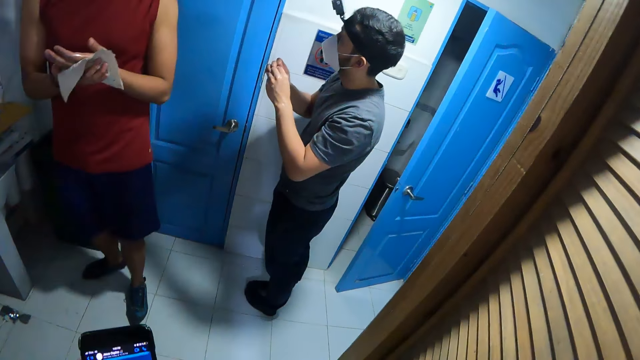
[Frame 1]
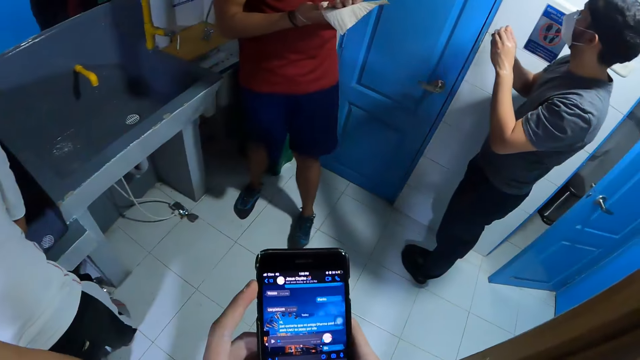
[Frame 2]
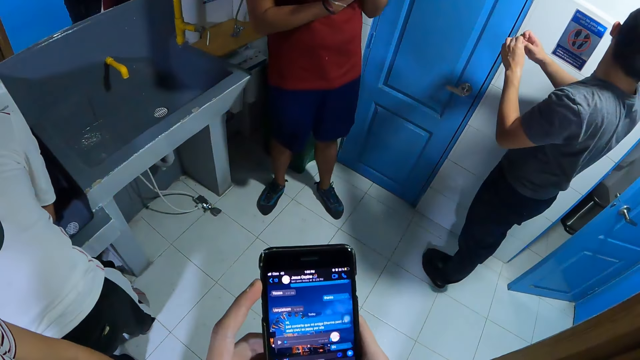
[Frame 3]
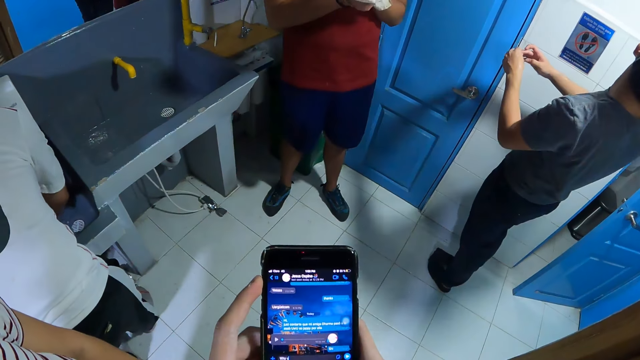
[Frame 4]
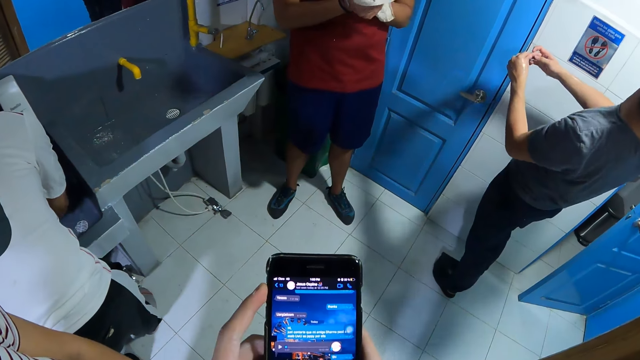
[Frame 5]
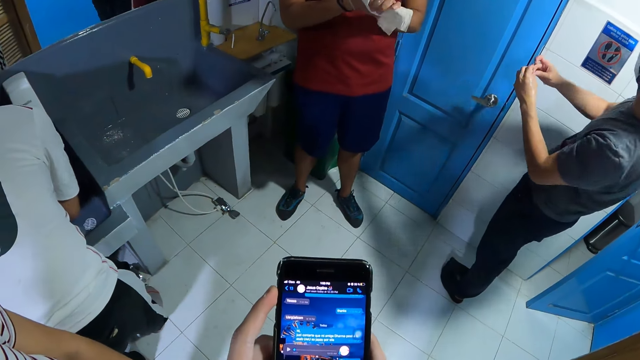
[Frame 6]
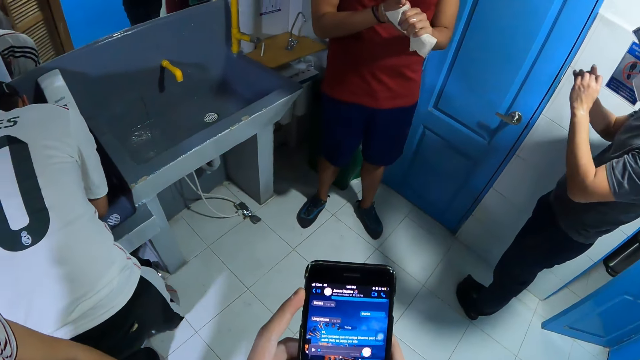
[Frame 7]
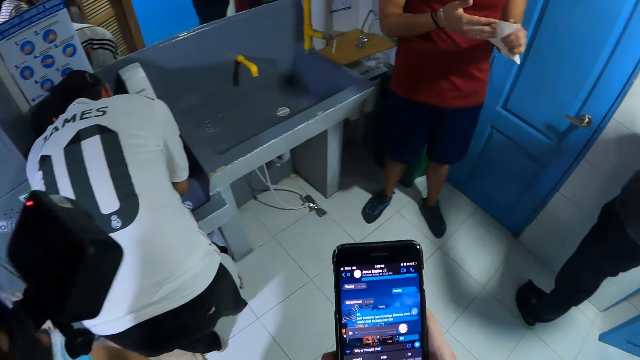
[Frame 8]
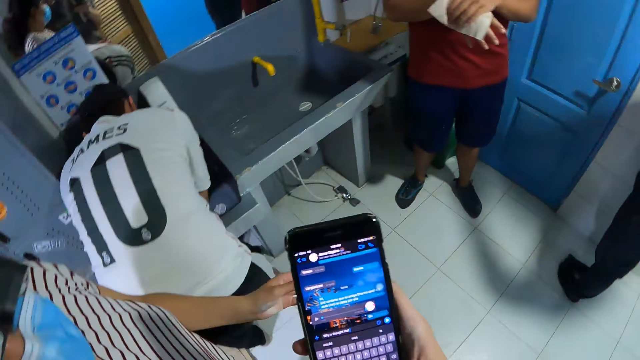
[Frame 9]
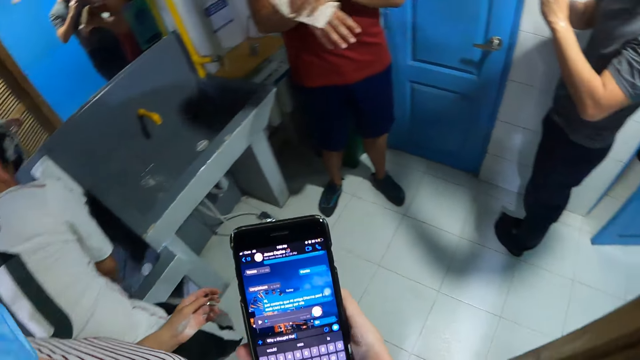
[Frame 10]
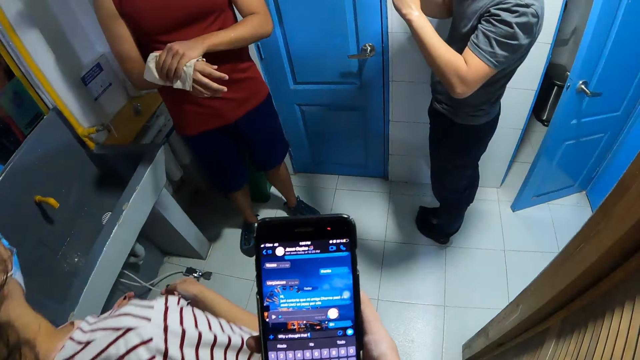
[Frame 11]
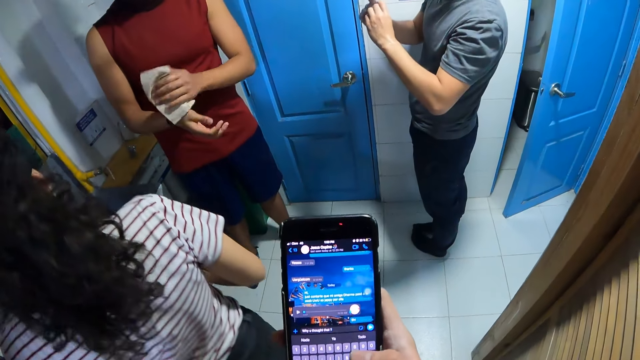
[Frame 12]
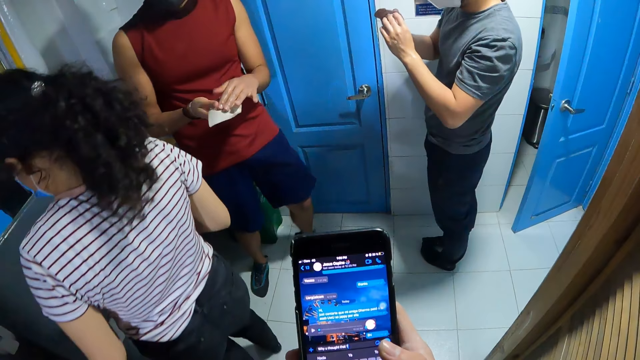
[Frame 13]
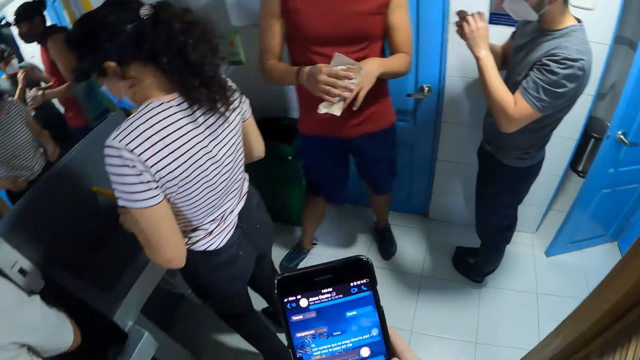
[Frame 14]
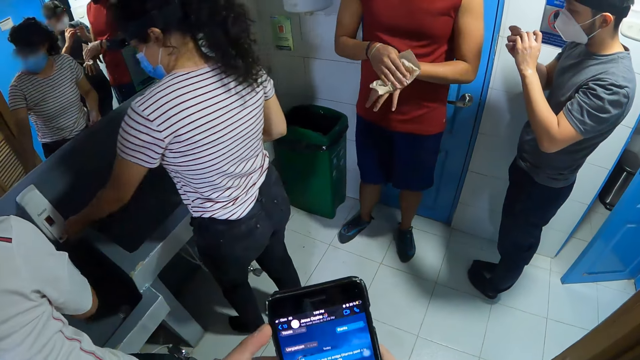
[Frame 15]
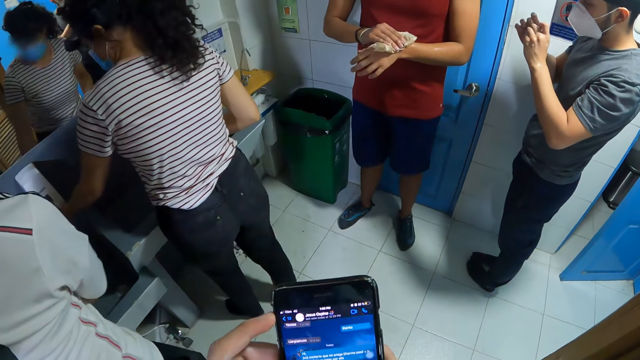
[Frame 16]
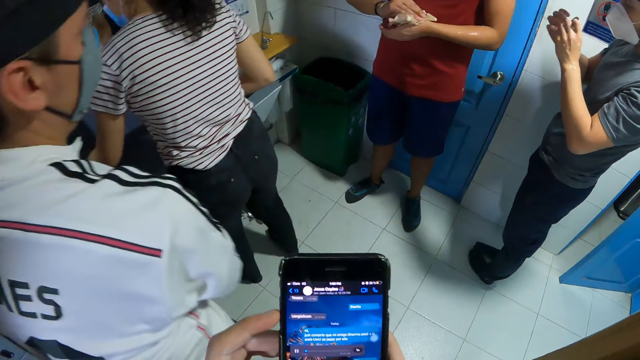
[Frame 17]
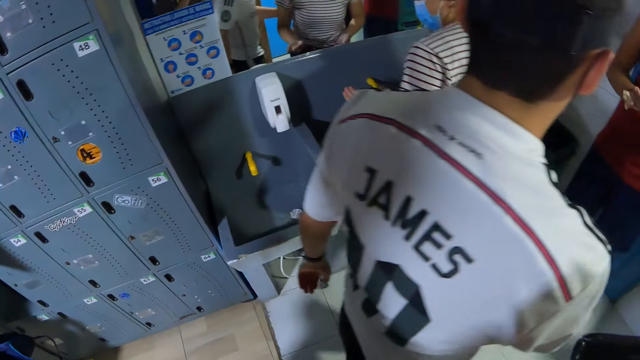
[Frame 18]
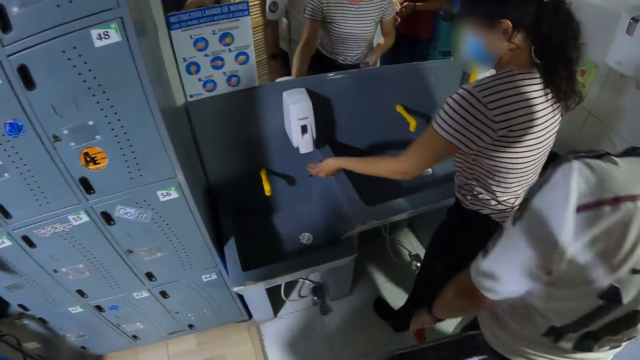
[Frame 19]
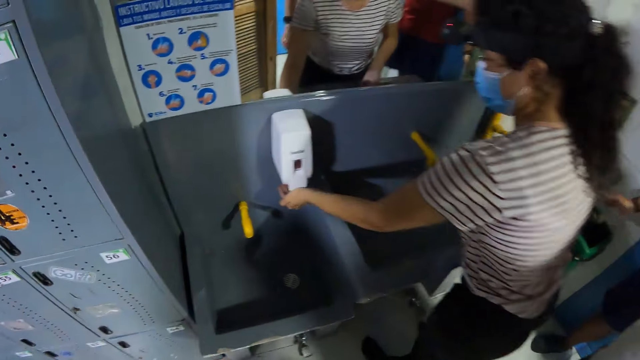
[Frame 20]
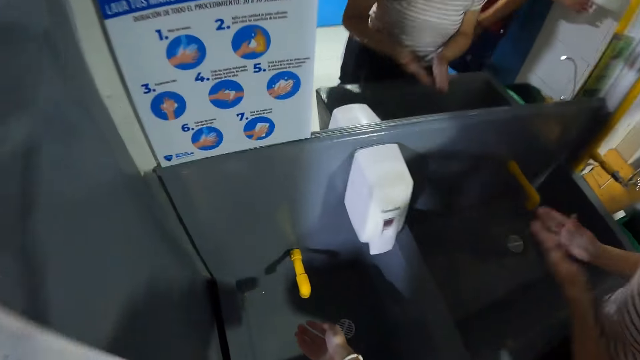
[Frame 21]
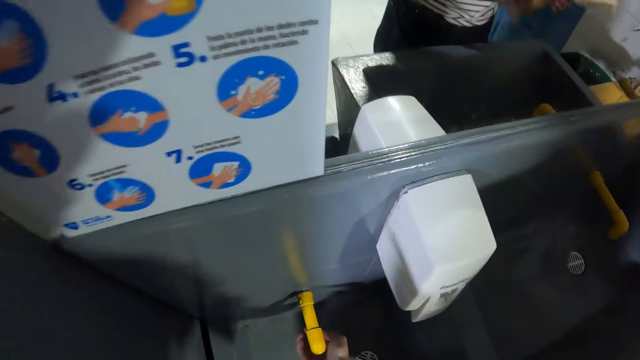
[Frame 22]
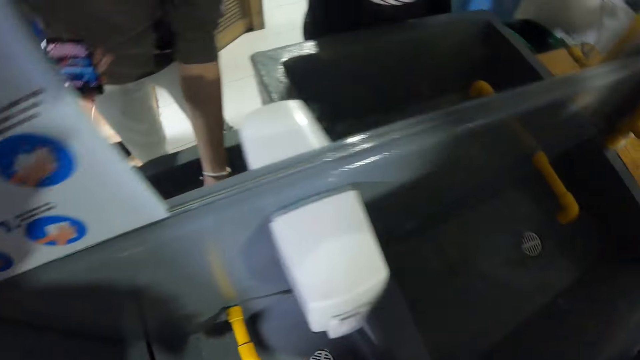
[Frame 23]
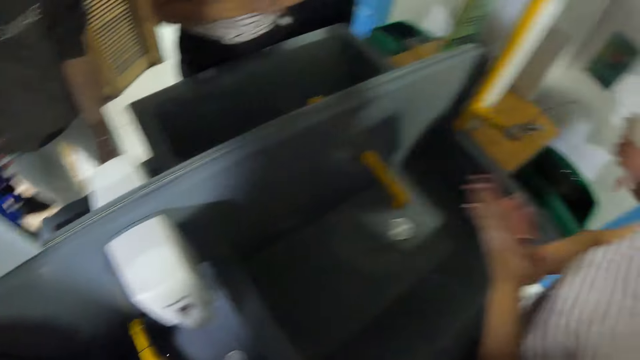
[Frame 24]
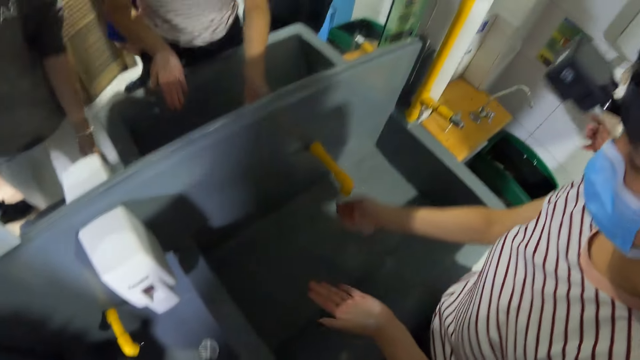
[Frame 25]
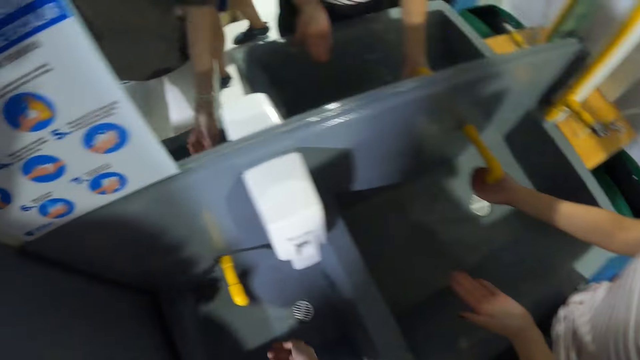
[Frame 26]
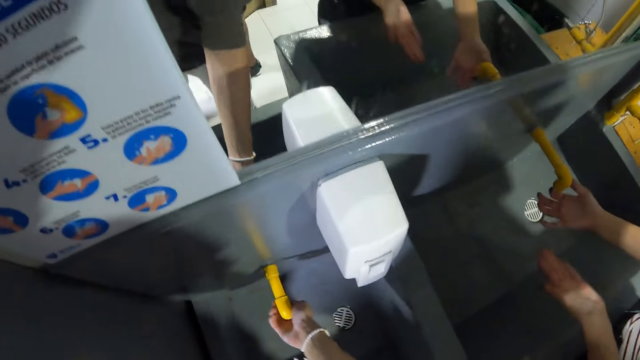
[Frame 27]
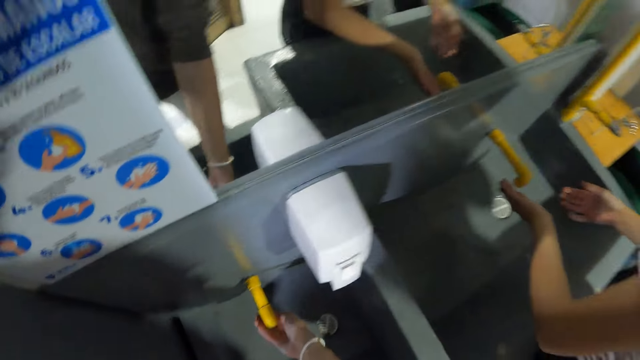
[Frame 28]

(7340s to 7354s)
A man wipes his hands. The camera wearer operates the phone with both hands. Another man looks around a room. The camera wearer operates the phone with his right hand. A lady walks around the room. The camera wearer operates the phone with both hands. The lady washes her hands. The first man walks around the room. The lady takes soap from an electronic soap dispenser with her left hand and rubs both hands with the soap in her left hand. The camera wearer washes her hands.

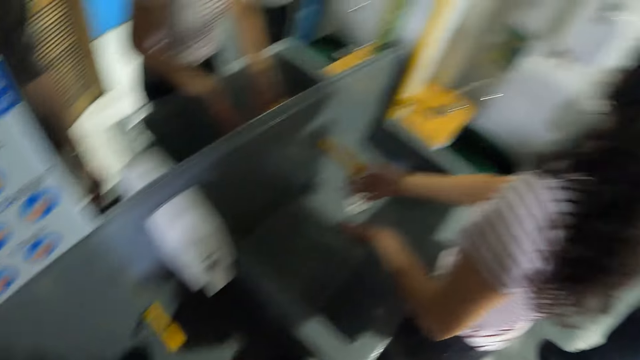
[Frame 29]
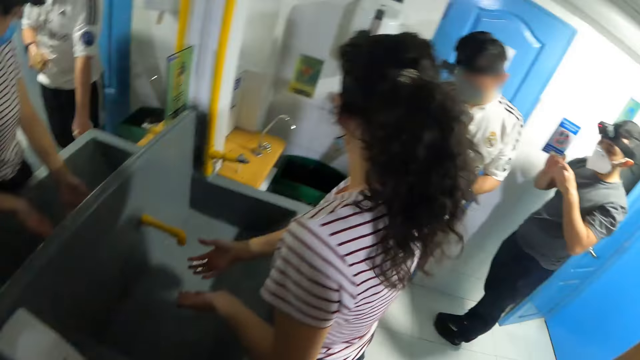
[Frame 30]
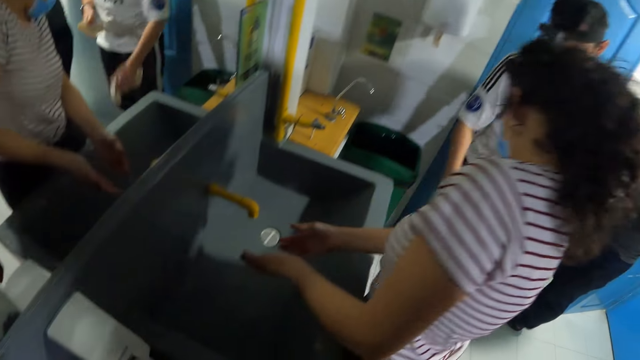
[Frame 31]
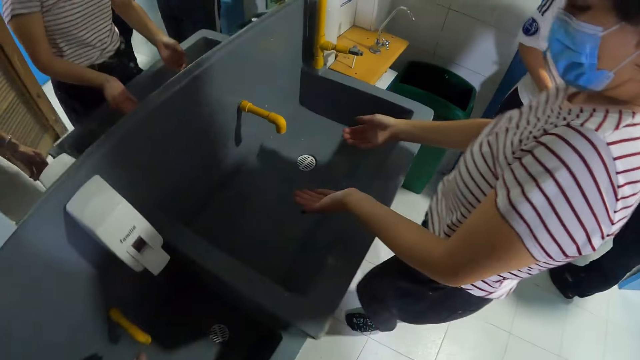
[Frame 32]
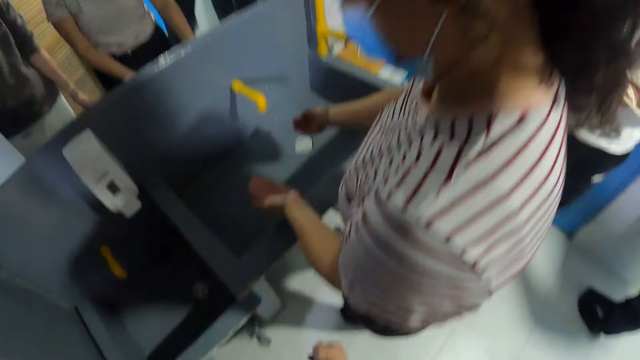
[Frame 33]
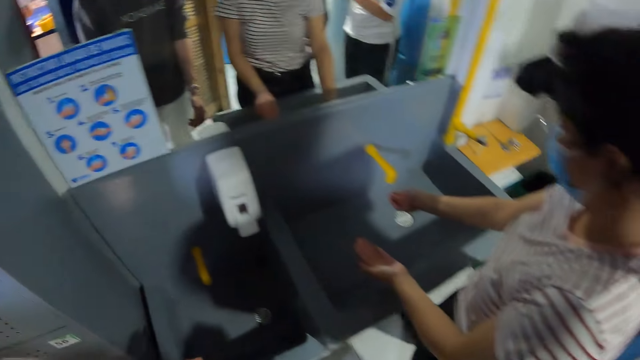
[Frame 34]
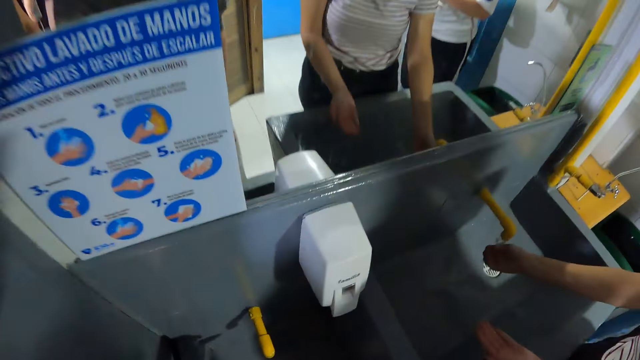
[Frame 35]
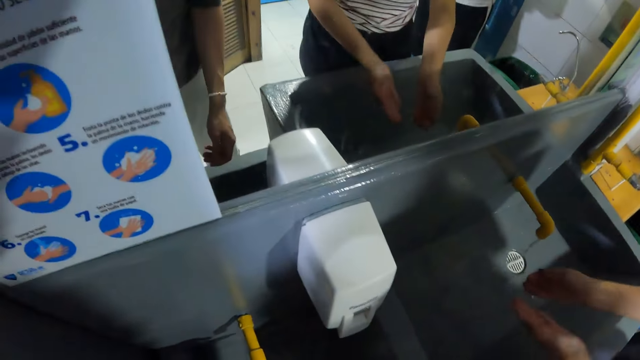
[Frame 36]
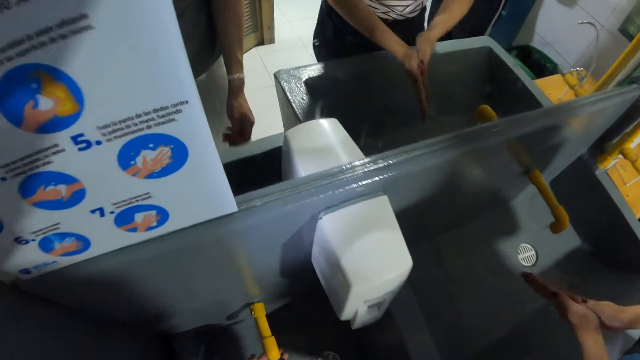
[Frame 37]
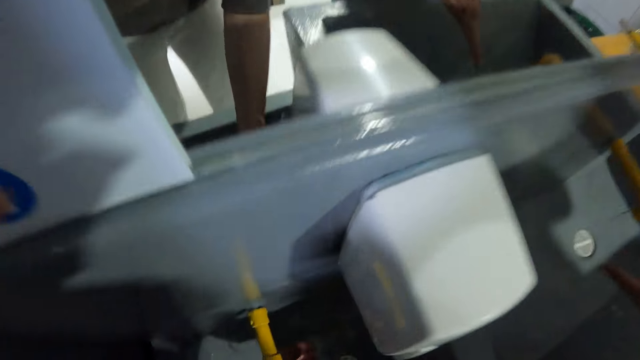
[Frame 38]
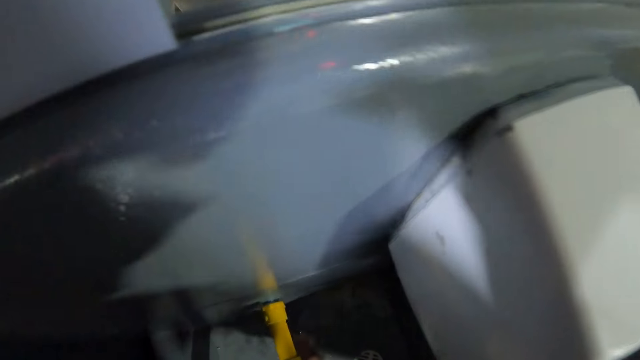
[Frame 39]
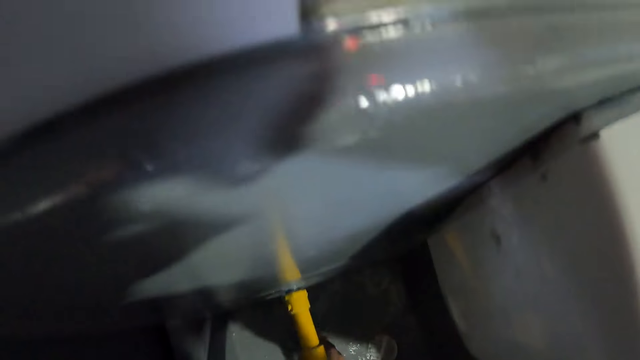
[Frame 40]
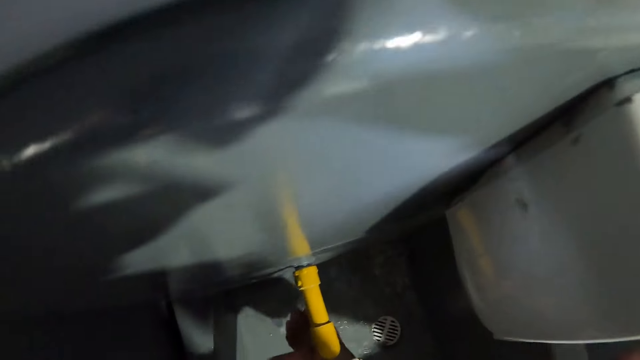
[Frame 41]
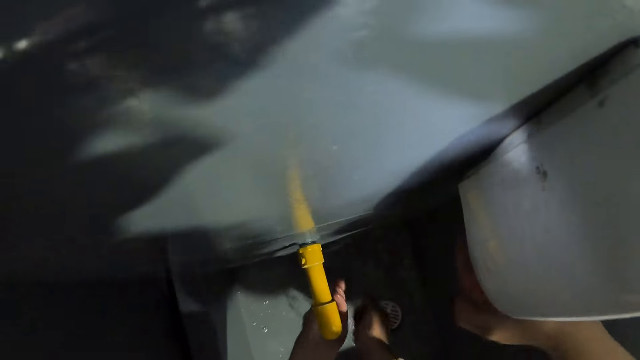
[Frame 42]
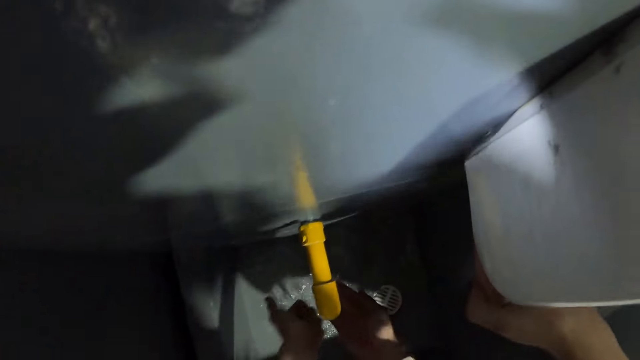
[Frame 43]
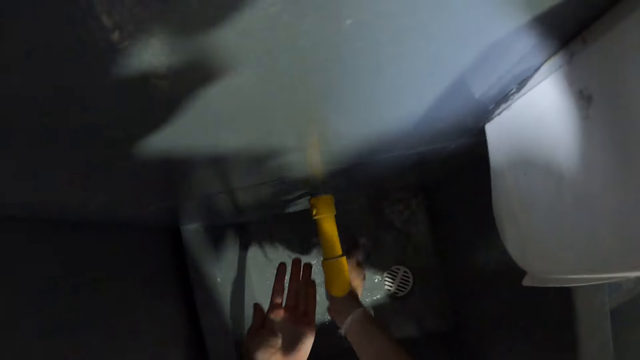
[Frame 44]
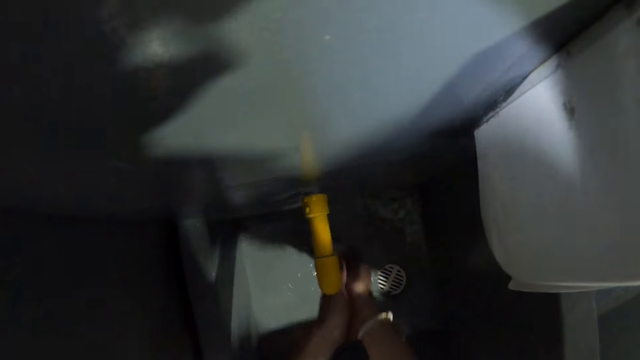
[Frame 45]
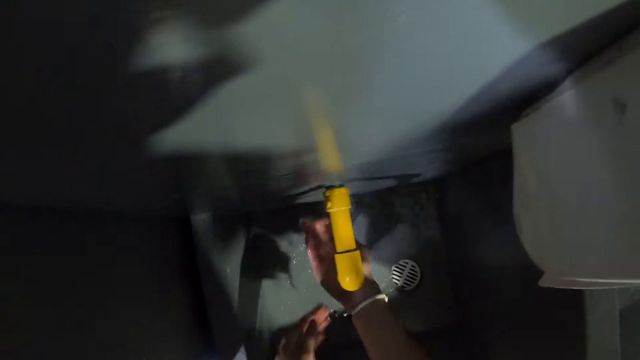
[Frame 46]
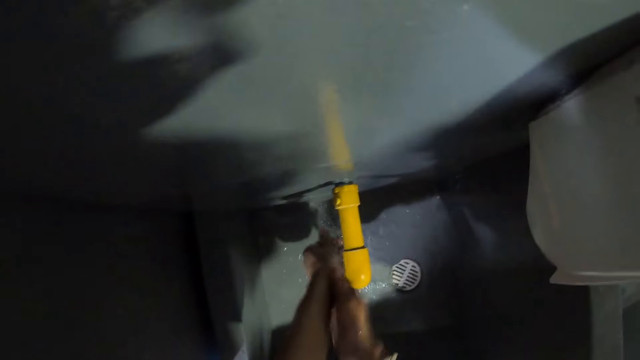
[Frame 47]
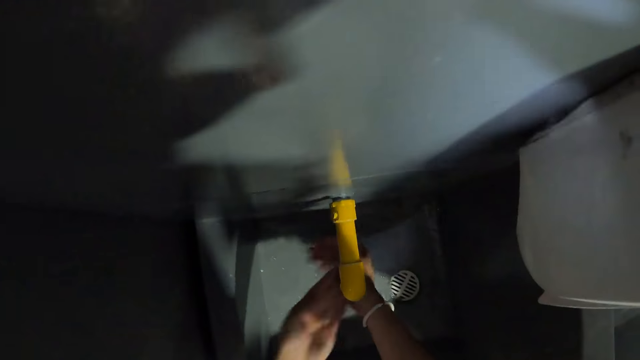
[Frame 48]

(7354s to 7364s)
A lady looks around a room. The lady washes her hands. The camera wearer washes both hands in a sink.
